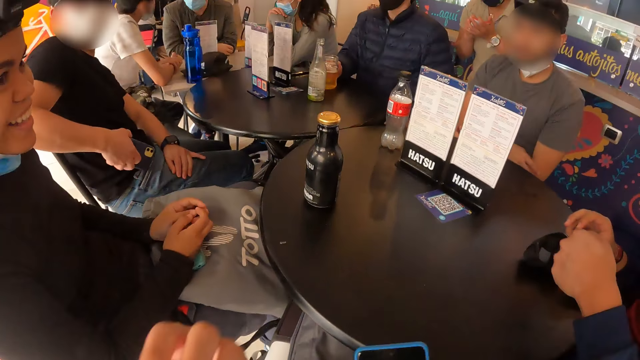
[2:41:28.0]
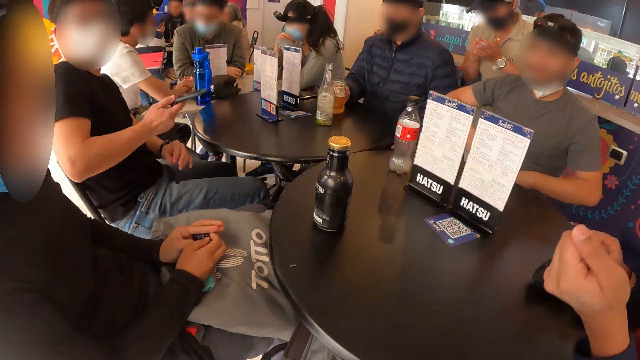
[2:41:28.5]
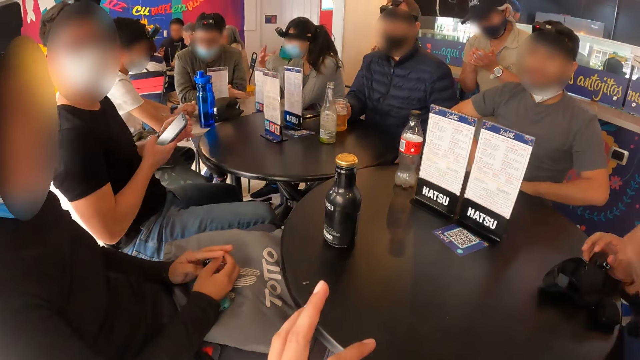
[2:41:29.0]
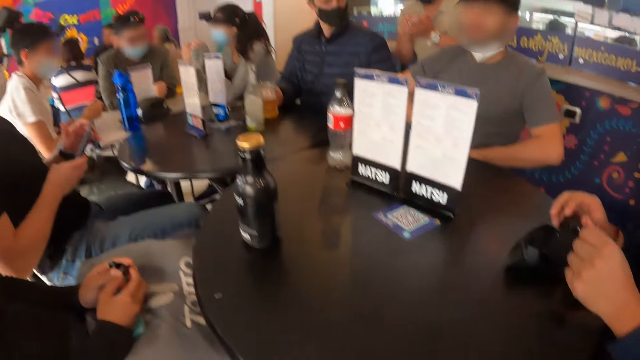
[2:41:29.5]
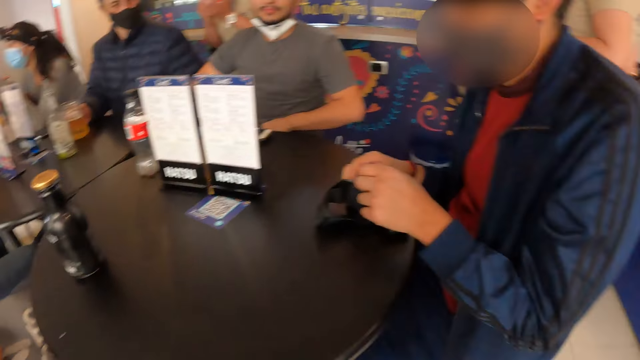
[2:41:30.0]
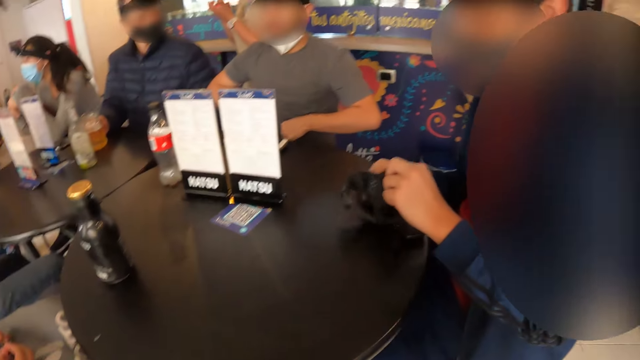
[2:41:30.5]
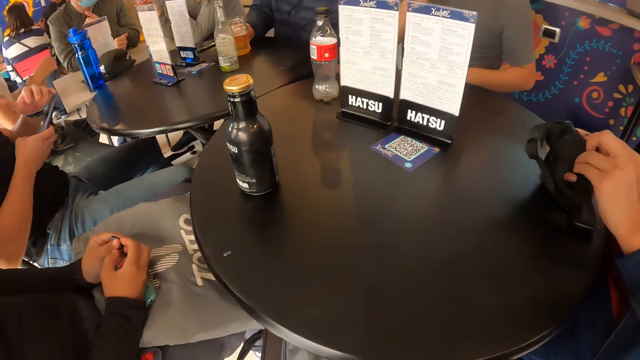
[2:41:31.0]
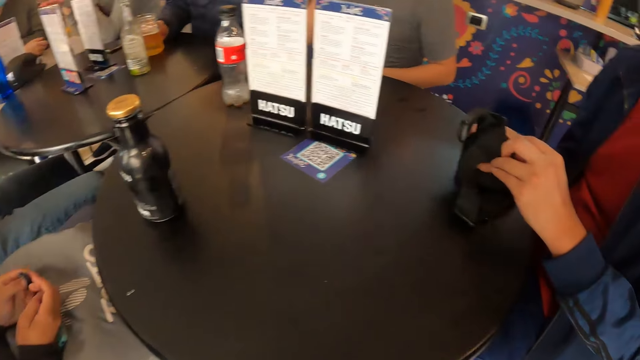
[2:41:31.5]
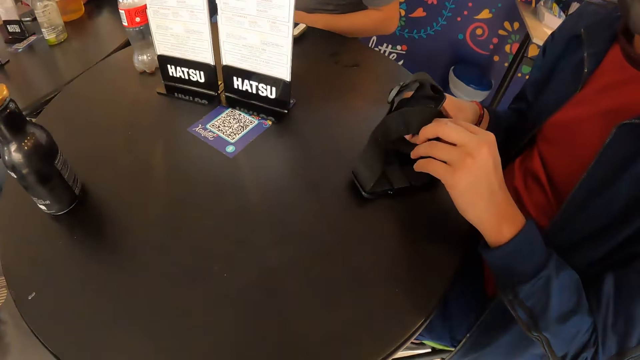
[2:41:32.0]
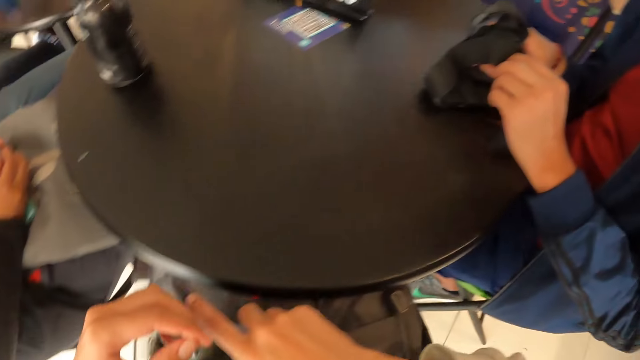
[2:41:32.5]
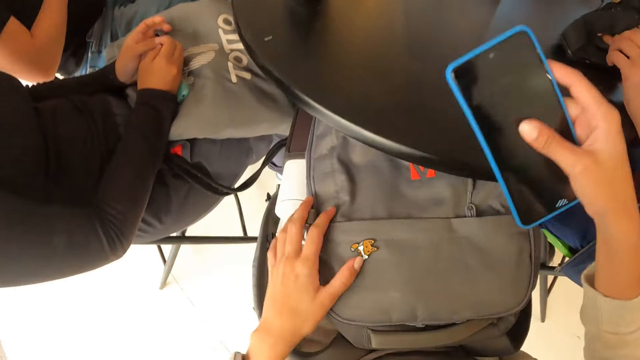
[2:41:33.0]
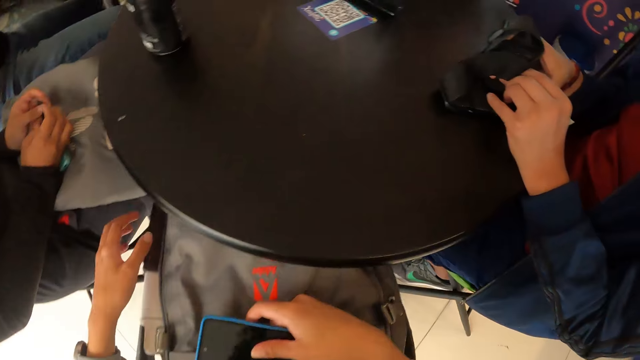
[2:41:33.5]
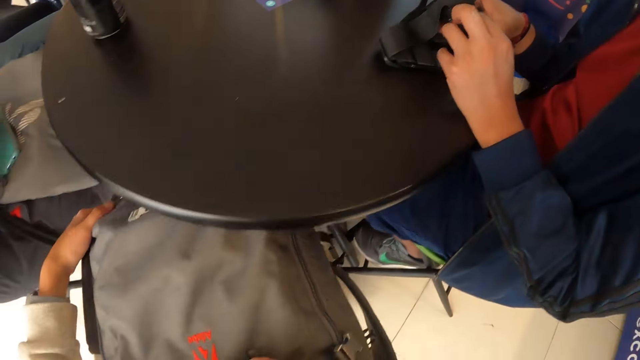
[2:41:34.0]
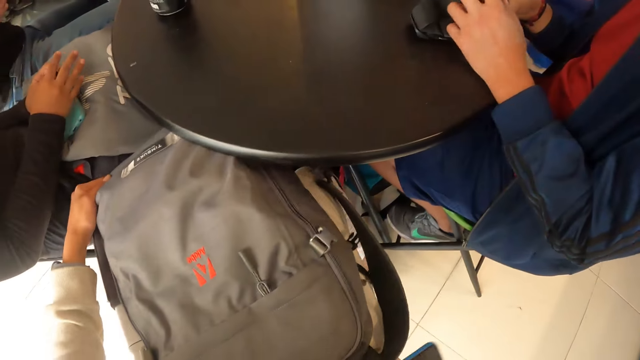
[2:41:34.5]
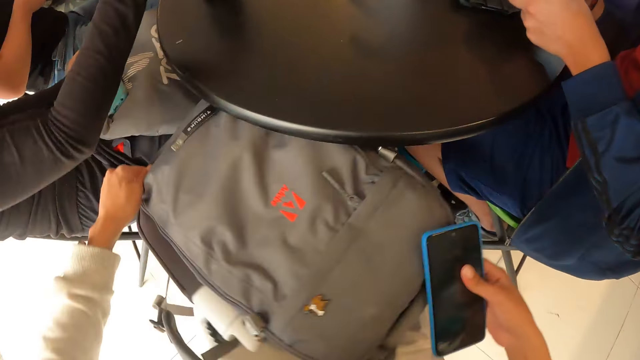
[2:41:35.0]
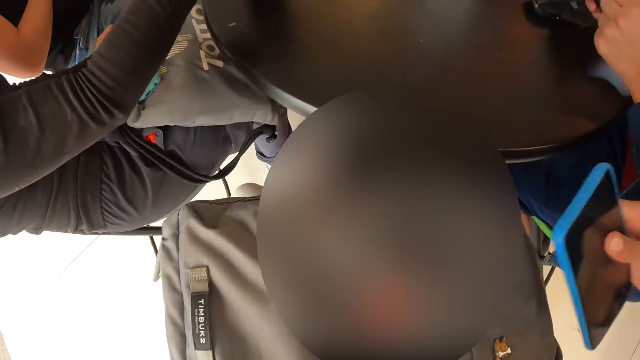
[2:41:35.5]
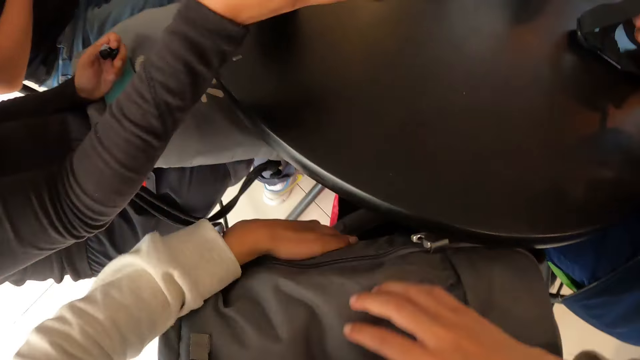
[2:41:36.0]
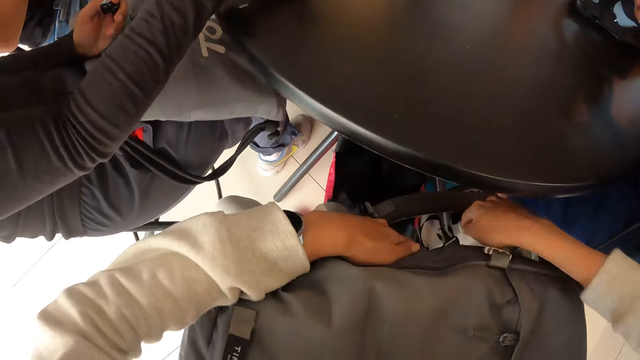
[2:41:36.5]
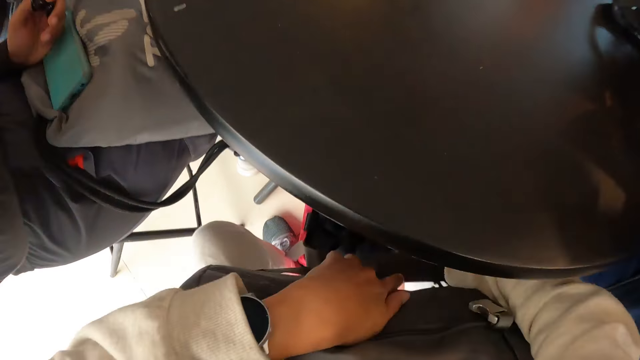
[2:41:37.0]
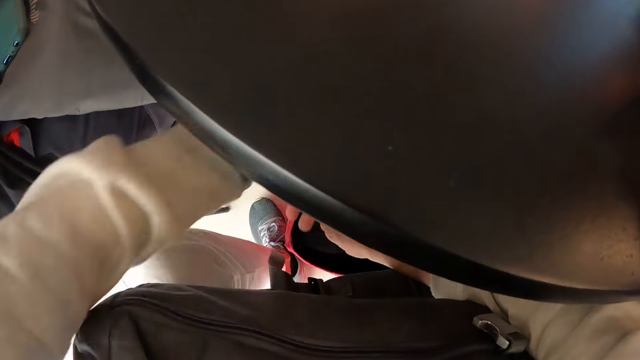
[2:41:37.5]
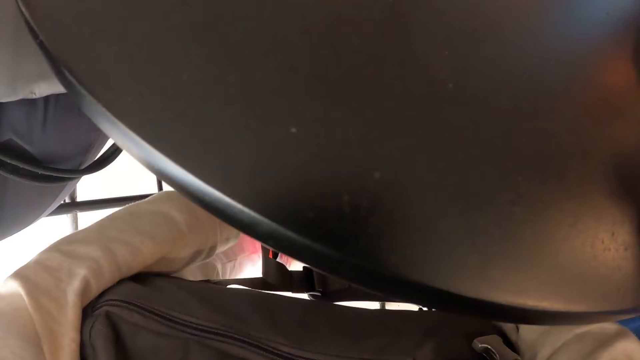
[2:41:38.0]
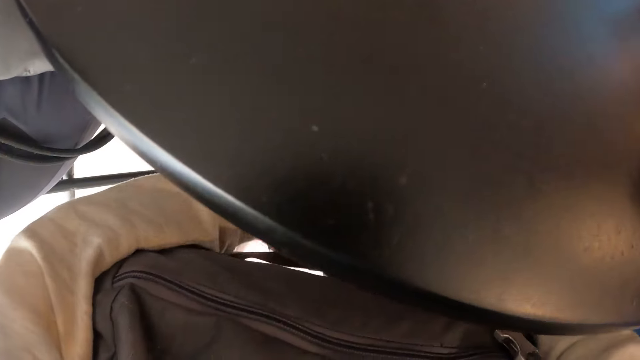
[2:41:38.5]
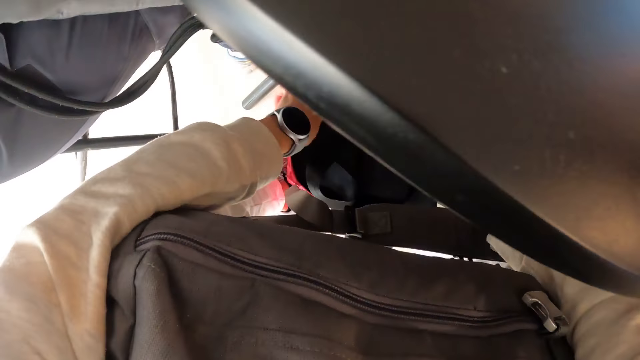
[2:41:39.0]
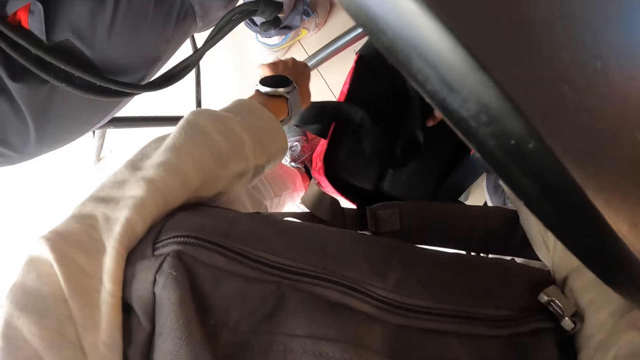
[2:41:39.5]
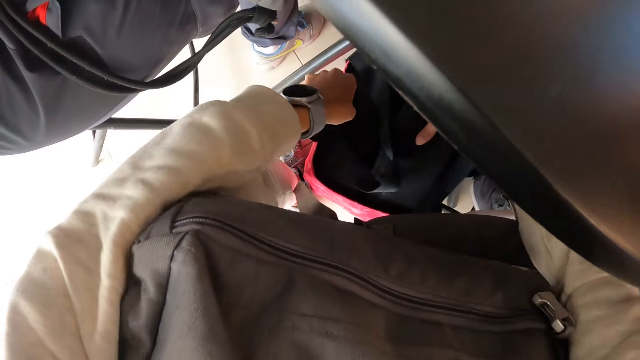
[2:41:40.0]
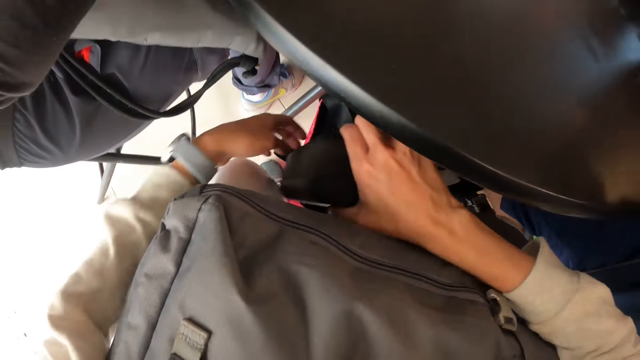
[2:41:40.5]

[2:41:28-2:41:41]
The man gestures with his right hand. He adjusts the camera in both hands. The camera wearer moves the bag. She holds the bag. She picks a black purse from a red bag on the floor with her right hand.

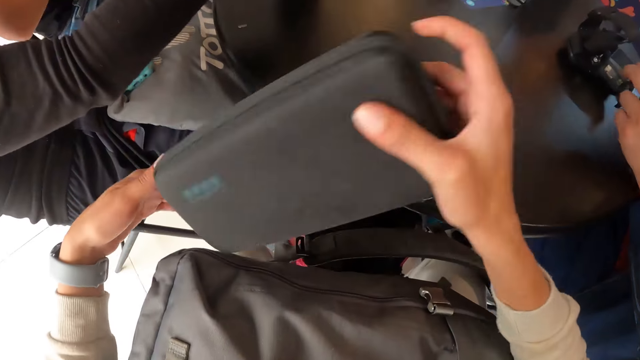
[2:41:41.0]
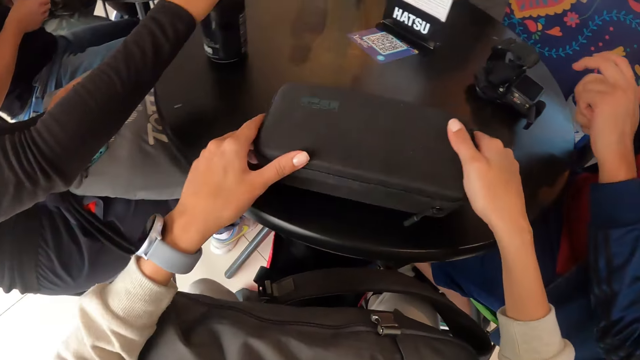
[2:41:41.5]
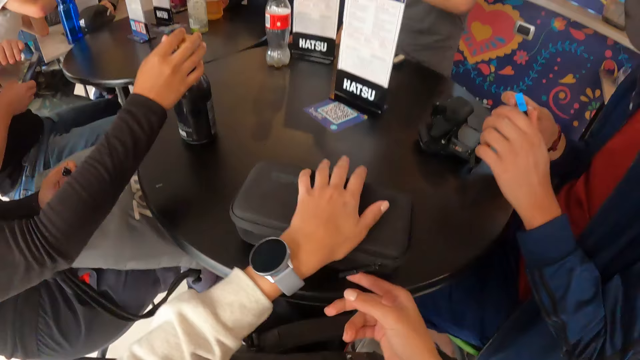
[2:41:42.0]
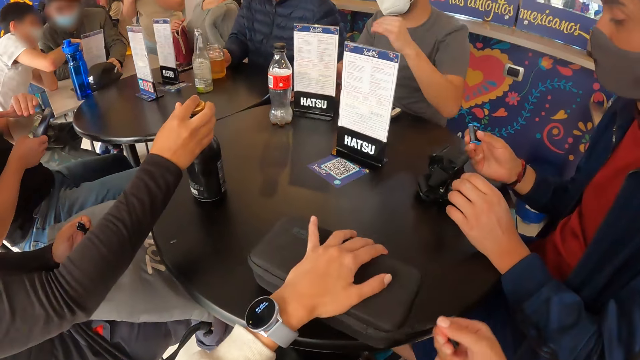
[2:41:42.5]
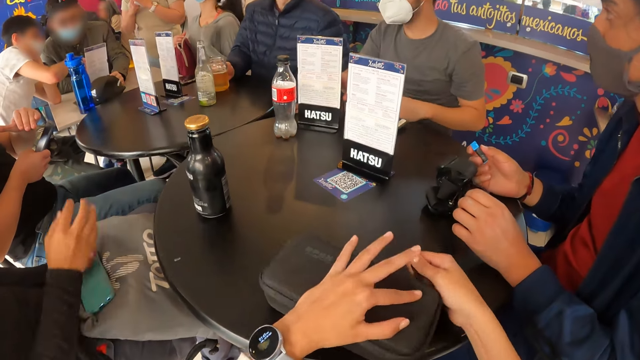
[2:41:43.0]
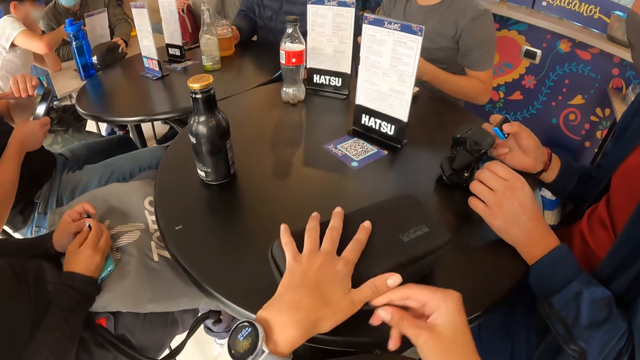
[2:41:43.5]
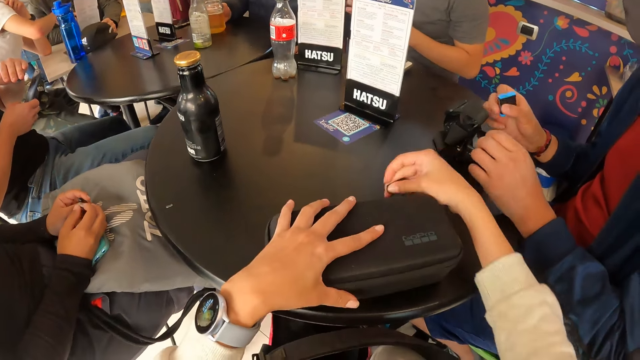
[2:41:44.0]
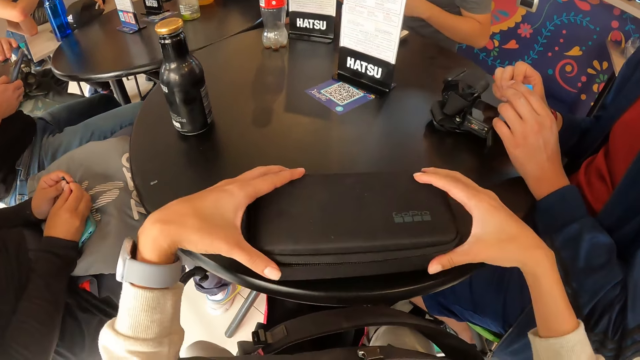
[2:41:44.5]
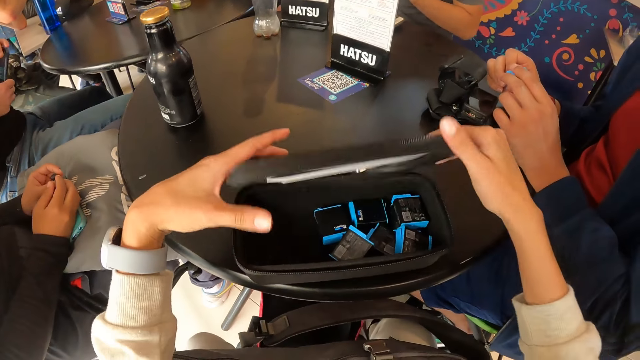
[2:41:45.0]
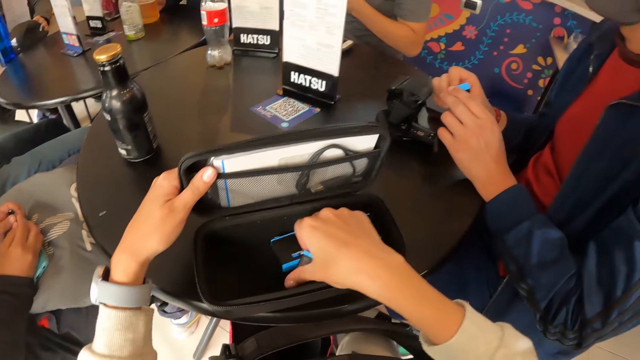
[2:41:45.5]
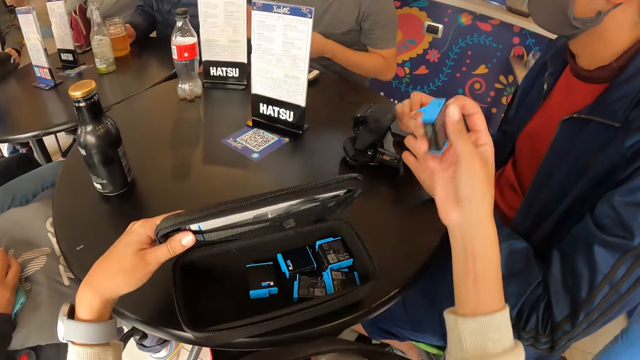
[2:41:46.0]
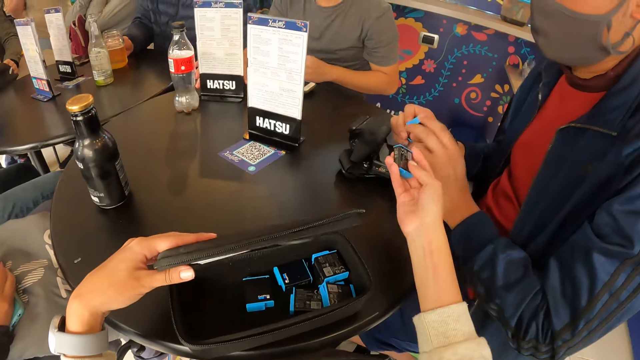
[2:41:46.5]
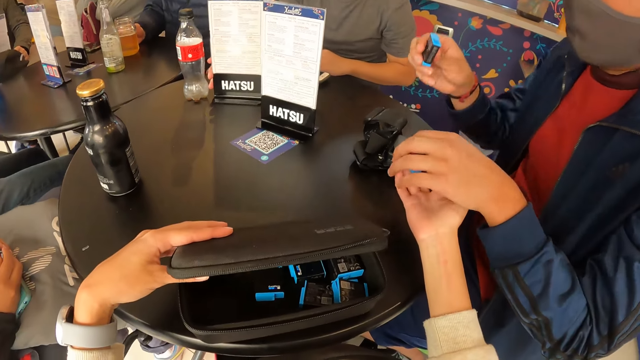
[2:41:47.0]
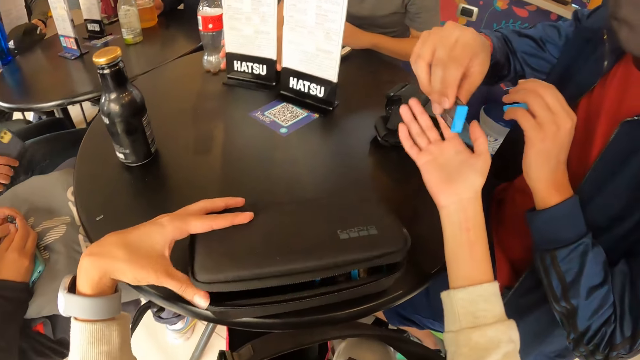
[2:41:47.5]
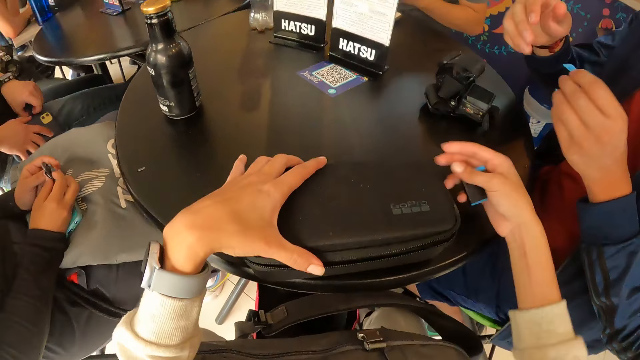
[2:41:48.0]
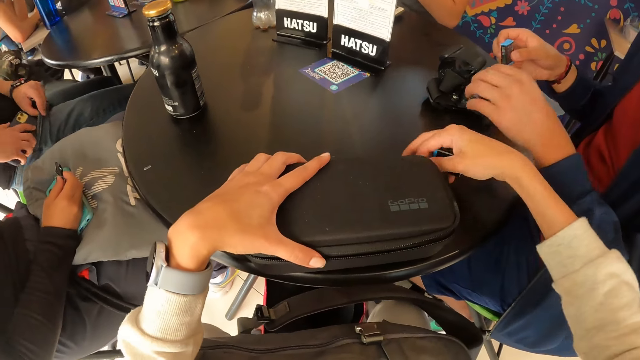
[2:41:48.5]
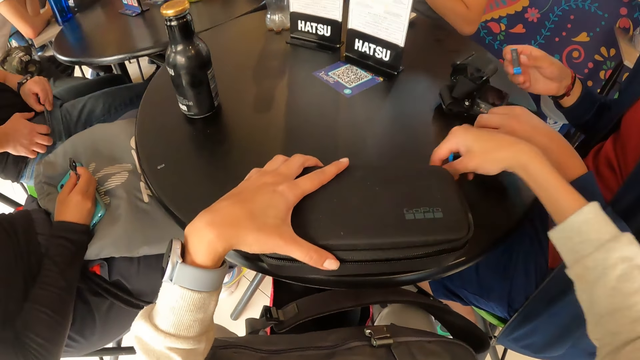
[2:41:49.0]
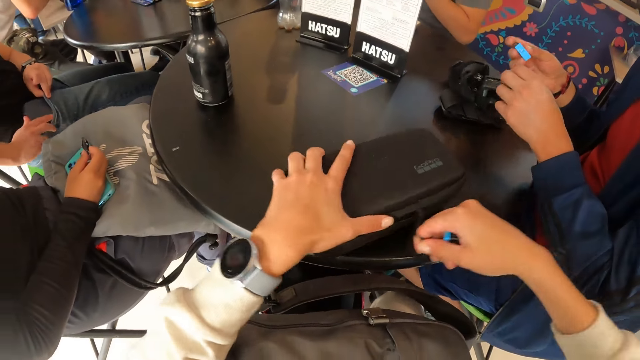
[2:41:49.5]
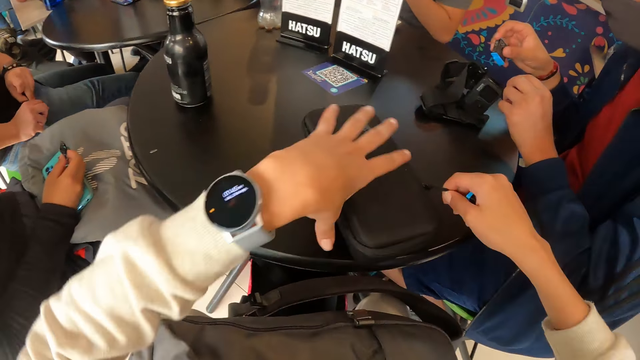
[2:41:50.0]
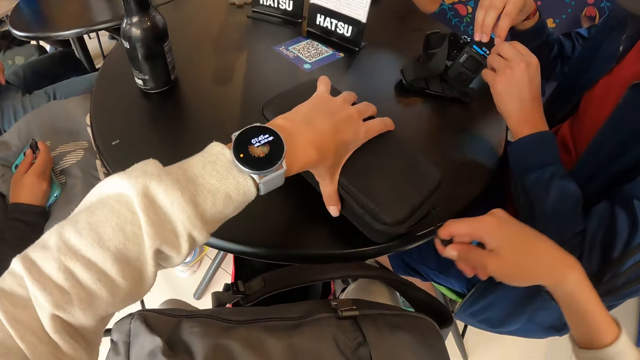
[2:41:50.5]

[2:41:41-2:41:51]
The camera wearer drops the black purse in her hands on the table. The woman touches the bottle of drink on the table with her right hand. The camera wearer opens the black purse with her right hand. The man holds a battery in his left hand. The camera wearer picks the battery from the black purse with her right hand. She passes the battery in her right hand to the man. The man collects the battery from the camera wearer with his left hand. He gives the camera wearer the battery in his right hand. The camera wearer closes the black purse on the table with her hand.
